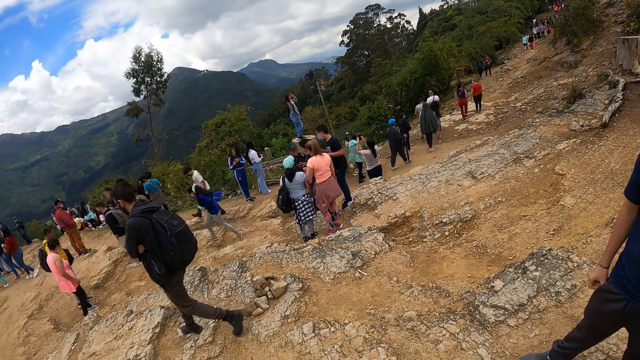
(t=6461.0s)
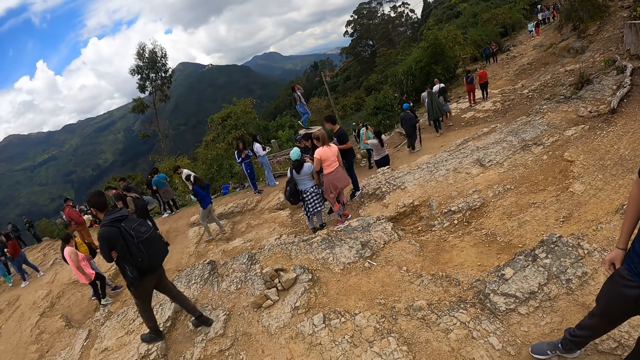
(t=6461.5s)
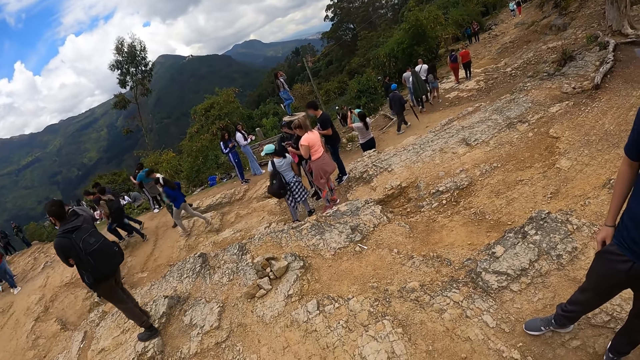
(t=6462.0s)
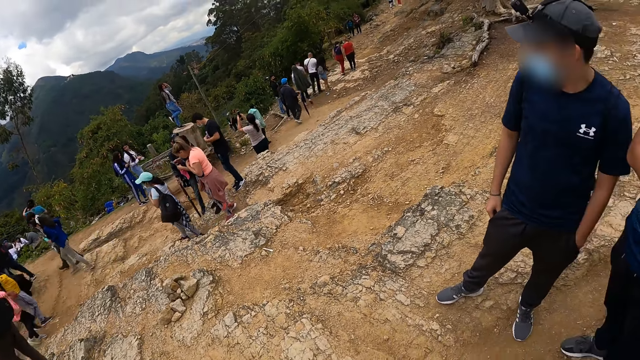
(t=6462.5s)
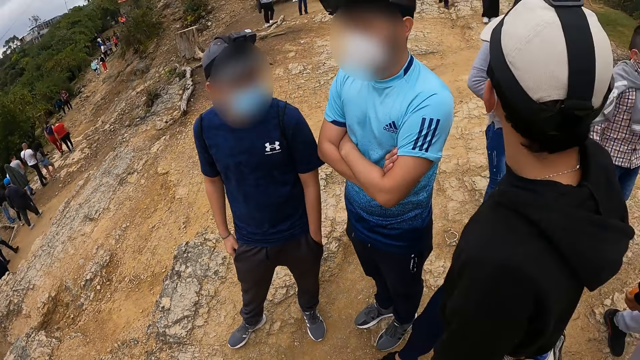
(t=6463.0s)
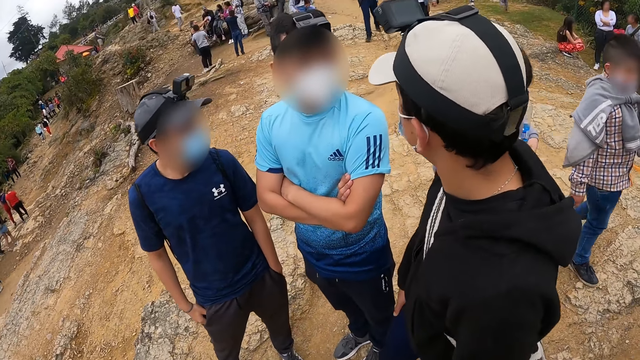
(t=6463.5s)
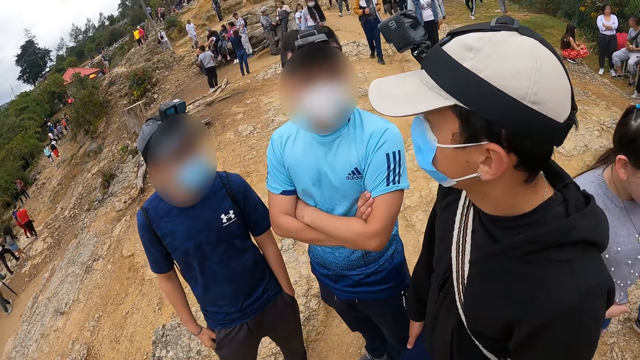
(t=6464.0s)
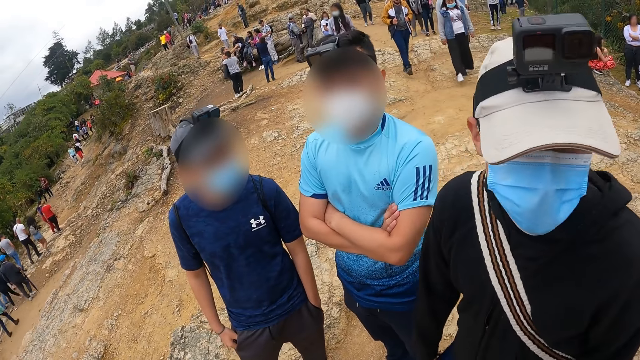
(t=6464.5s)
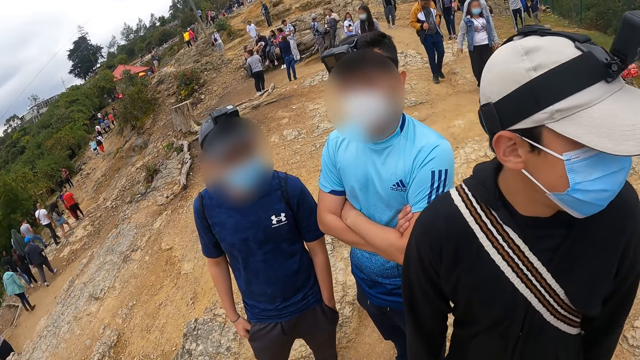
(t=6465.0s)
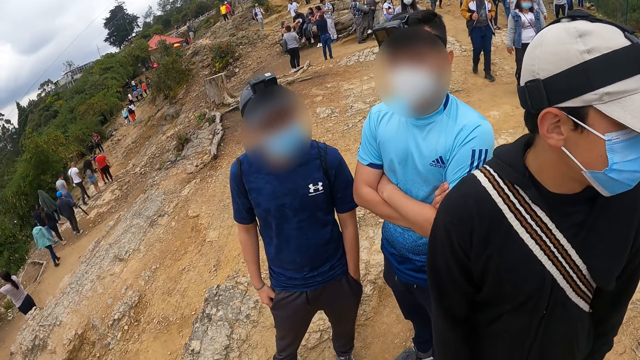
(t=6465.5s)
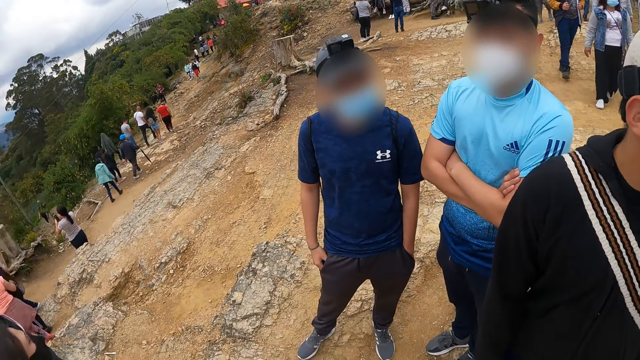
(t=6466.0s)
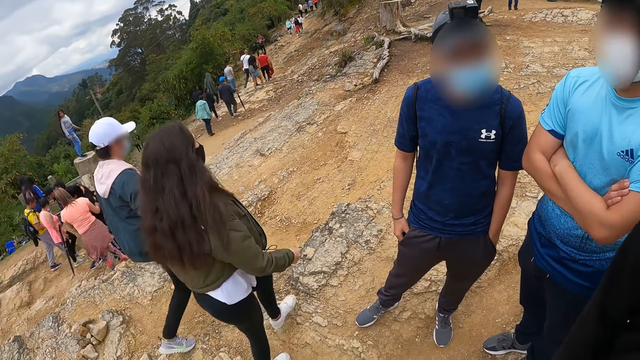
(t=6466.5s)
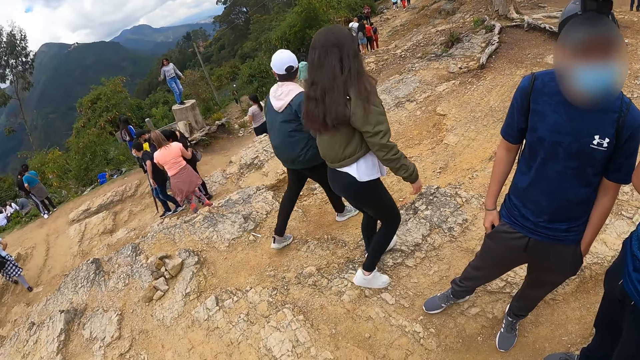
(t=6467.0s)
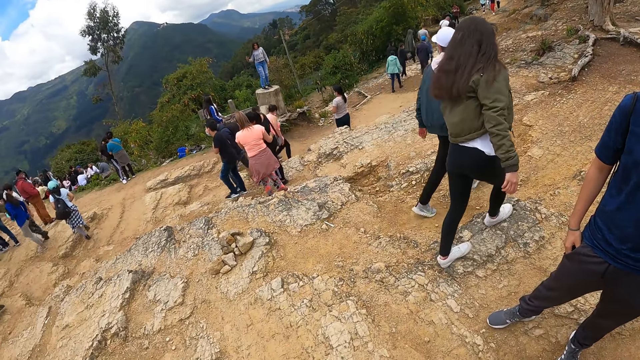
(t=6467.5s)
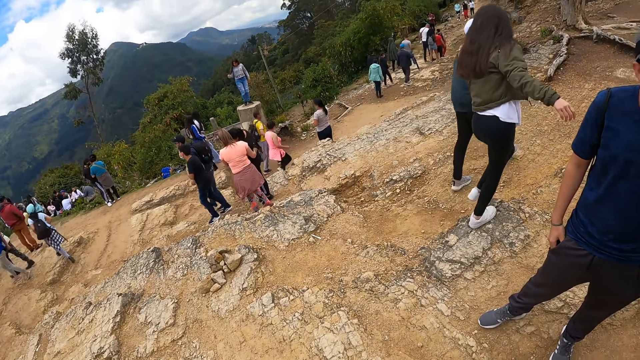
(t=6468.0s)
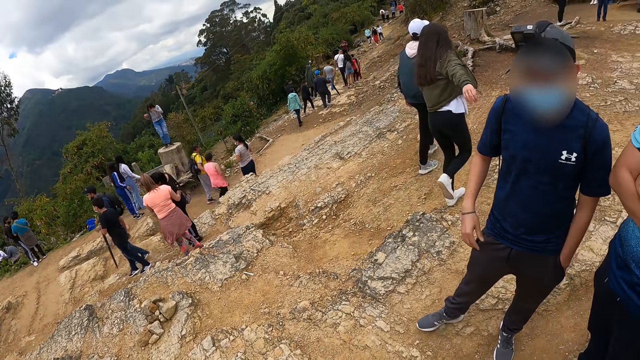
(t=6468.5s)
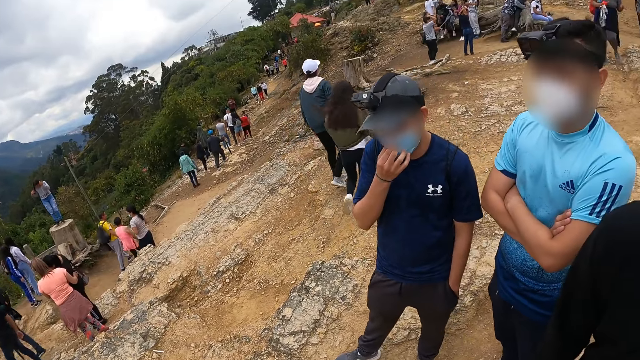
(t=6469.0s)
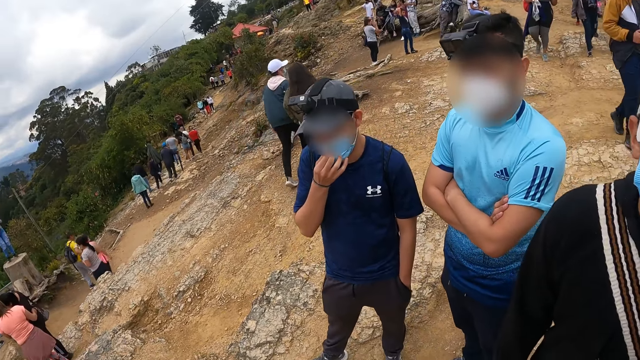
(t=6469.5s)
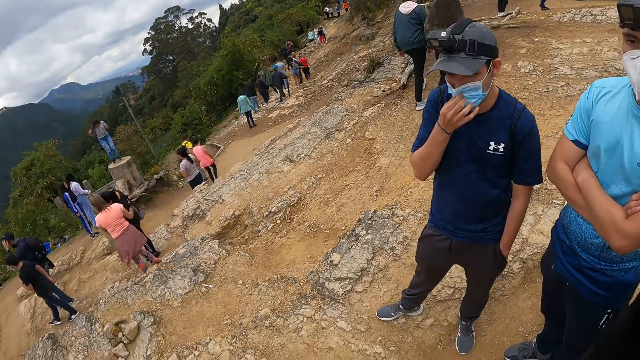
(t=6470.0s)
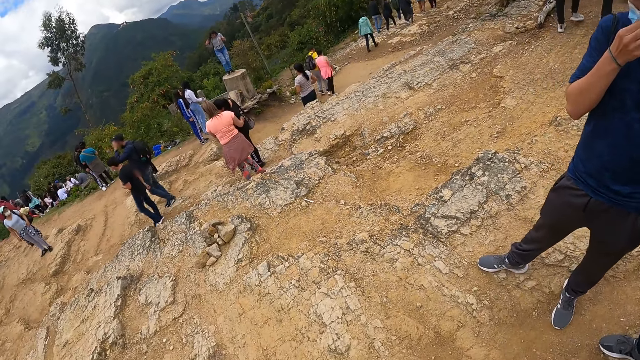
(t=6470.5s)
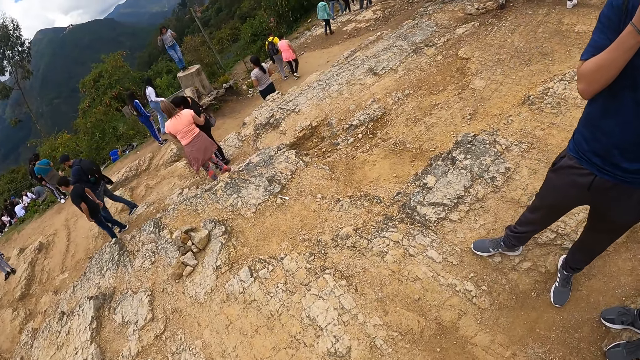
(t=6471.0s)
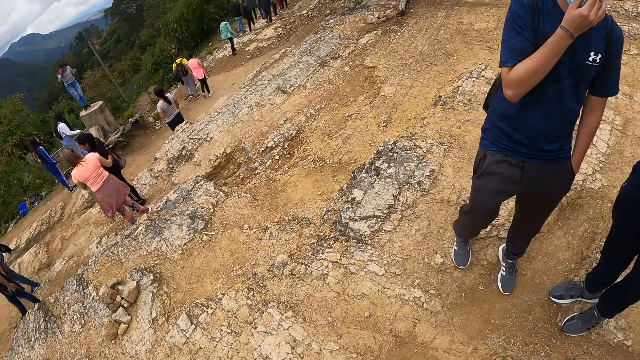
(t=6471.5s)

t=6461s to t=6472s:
The camera wearer looks at a man, another man and a third man. They look around the park. A man adjusts the face mask on his face with his right hand.

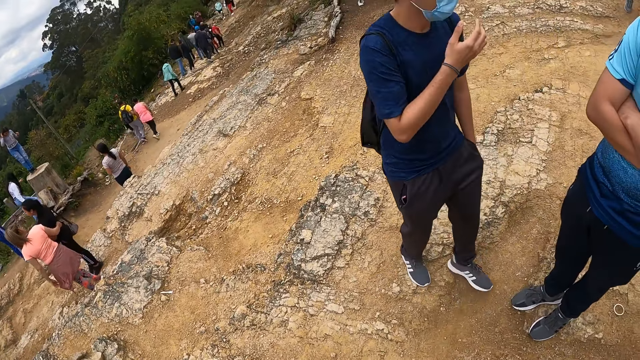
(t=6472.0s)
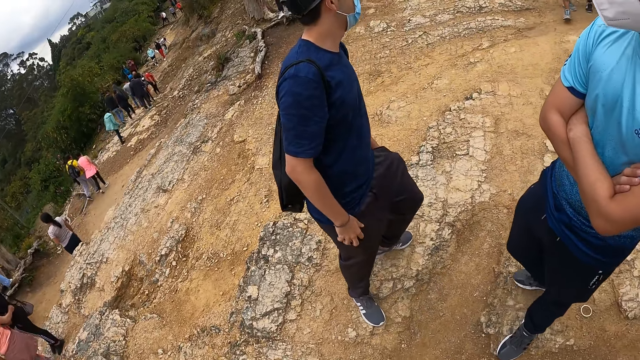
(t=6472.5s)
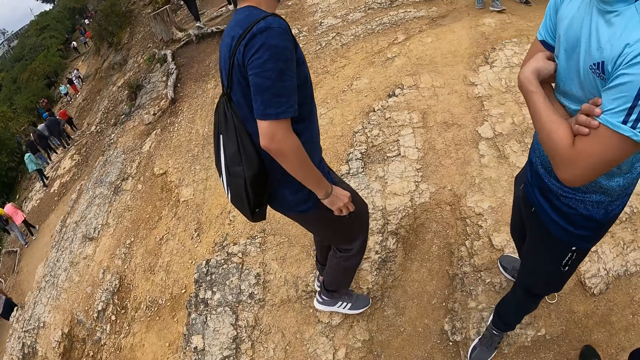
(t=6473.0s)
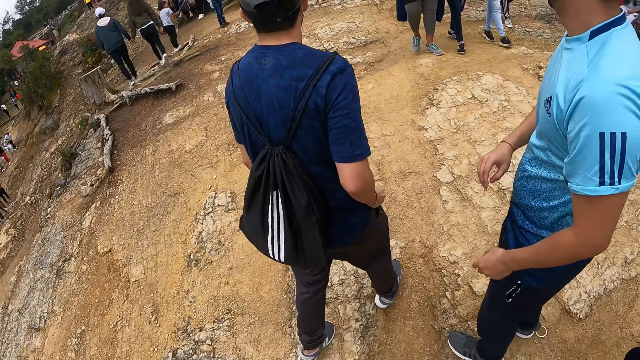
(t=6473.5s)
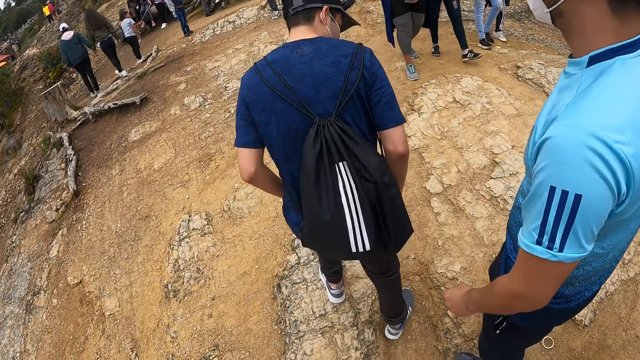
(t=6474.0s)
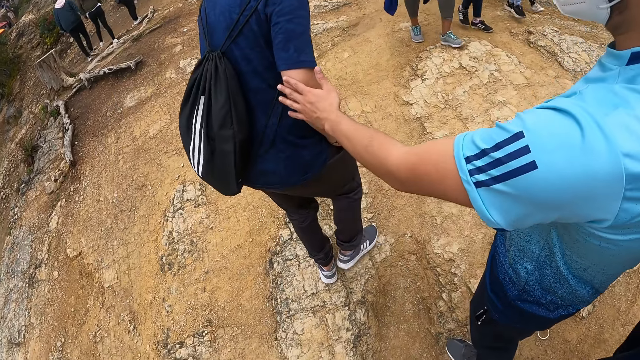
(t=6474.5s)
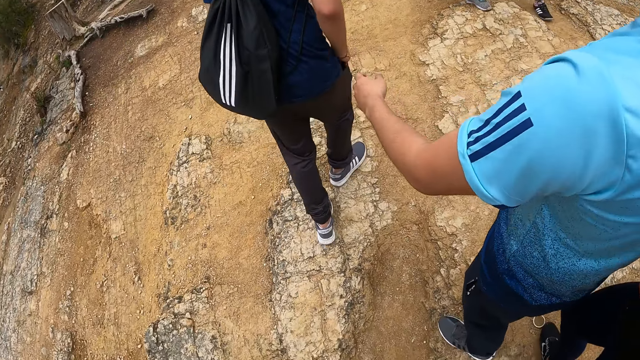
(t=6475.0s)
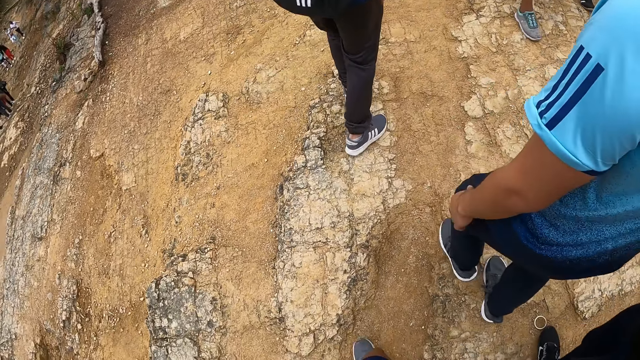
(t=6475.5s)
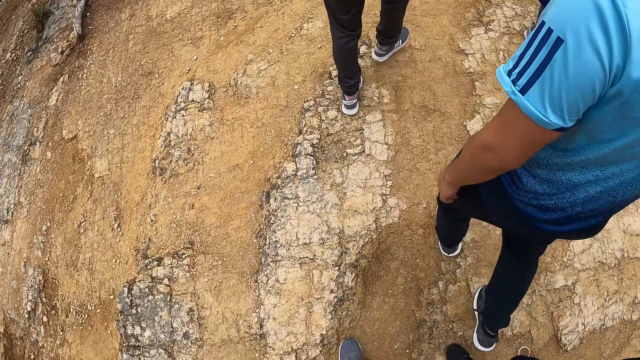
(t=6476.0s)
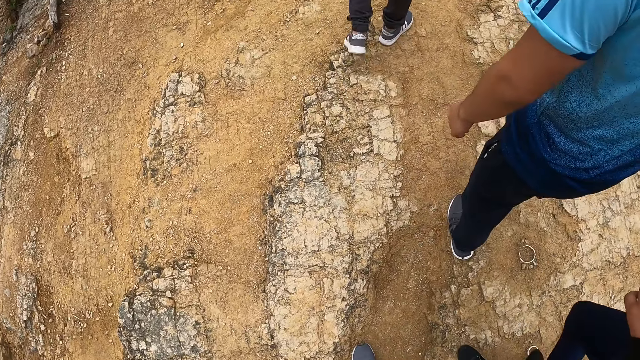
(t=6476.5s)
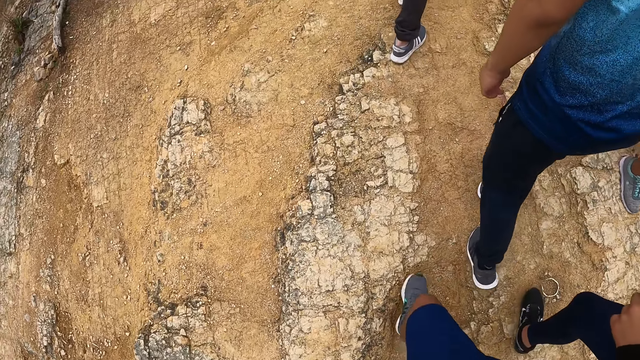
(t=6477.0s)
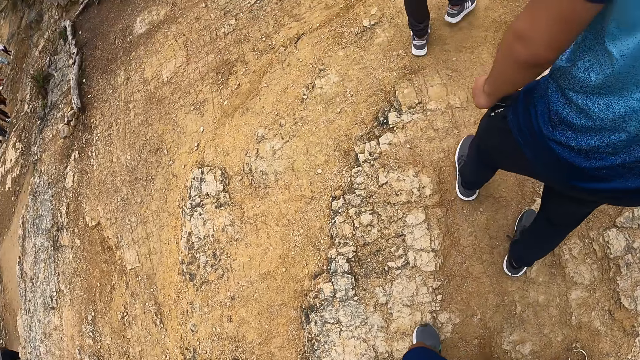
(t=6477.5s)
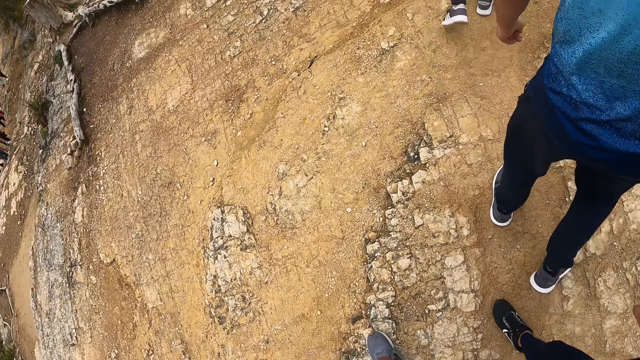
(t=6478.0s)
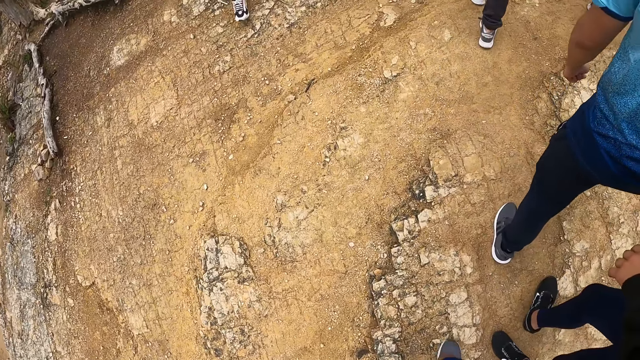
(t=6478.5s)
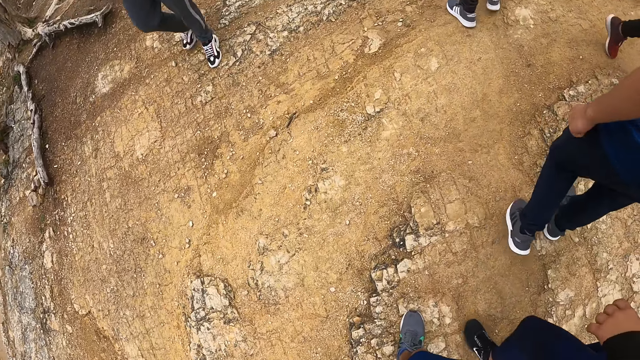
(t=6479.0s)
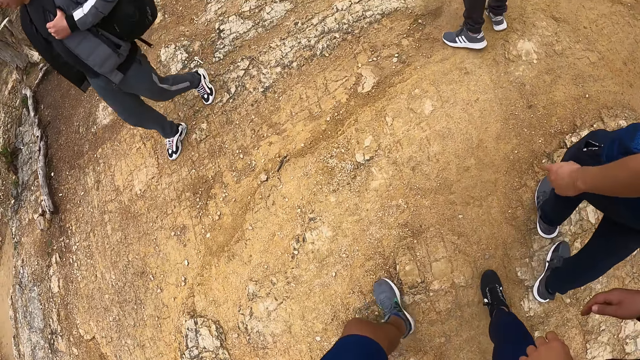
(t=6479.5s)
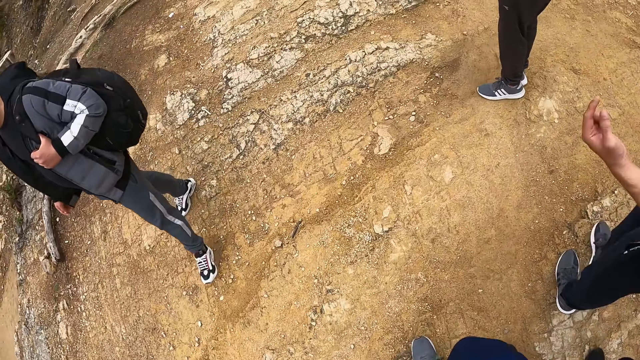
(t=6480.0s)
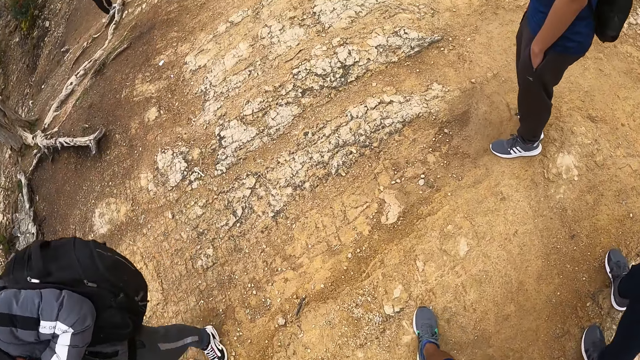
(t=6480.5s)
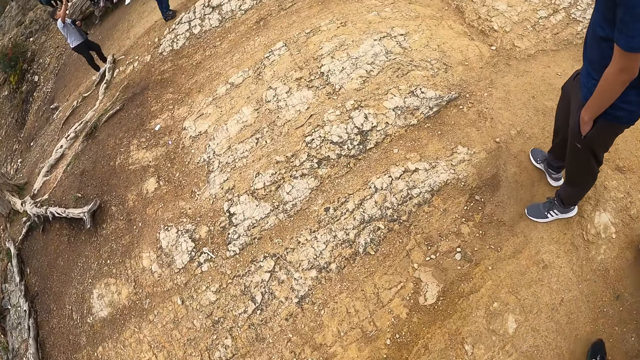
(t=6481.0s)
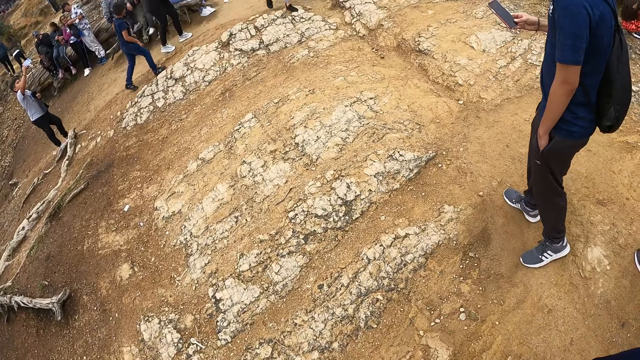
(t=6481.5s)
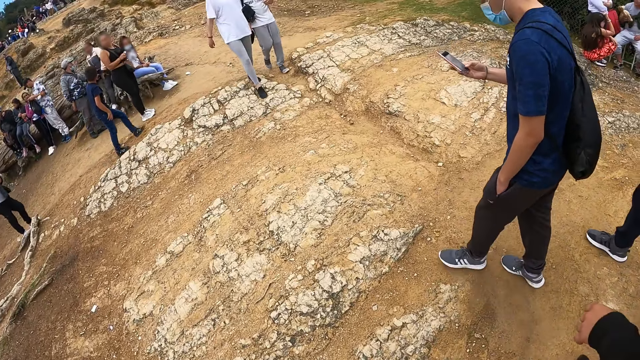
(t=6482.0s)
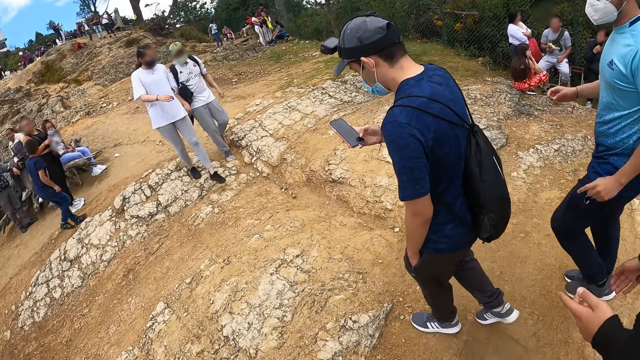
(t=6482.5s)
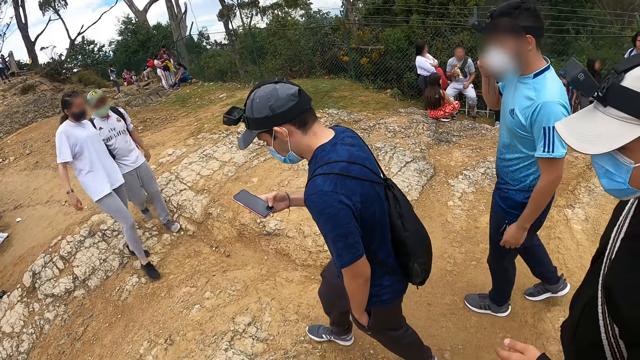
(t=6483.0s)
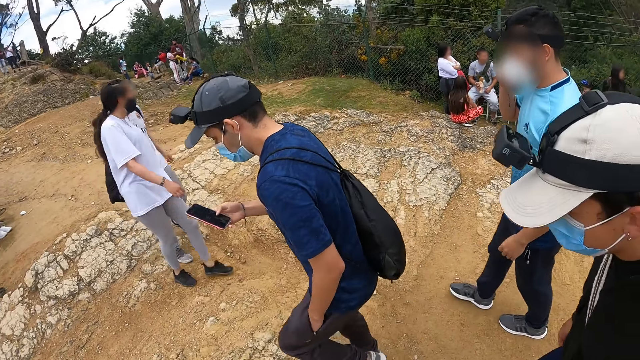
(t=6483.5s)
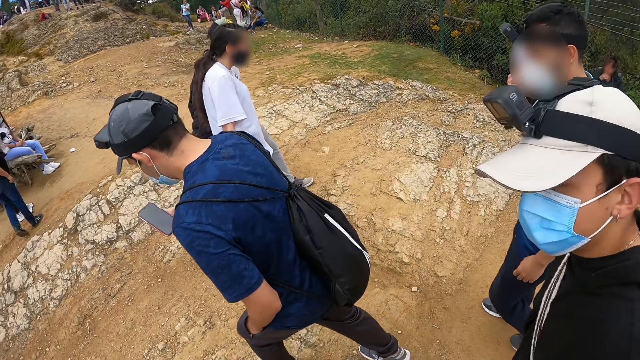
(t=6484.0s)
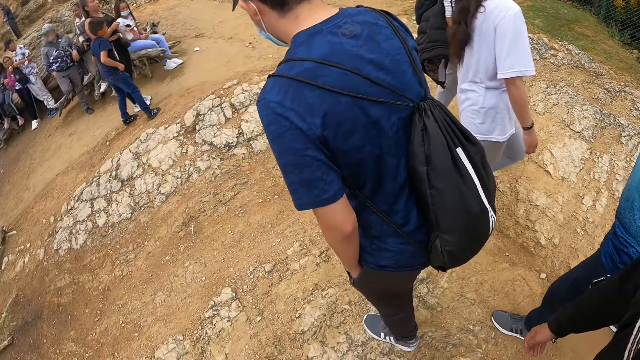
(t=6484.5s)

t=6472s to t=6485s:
The camera wearer walks around the park with a man, another man and a third man. A man touches another man with his left hand. The camera wearer looks at the ground. The first man converses with the camera wearer. The other man removes the phone from his pocket with his right hand, and operates the phone with his right hand.
